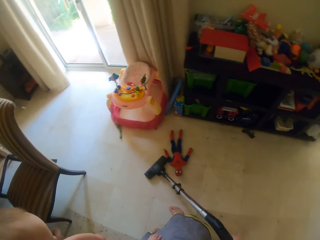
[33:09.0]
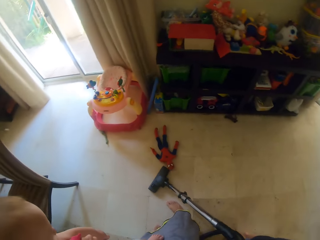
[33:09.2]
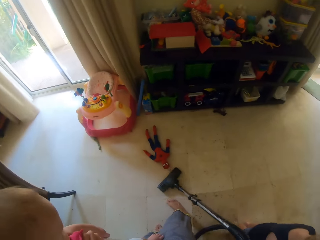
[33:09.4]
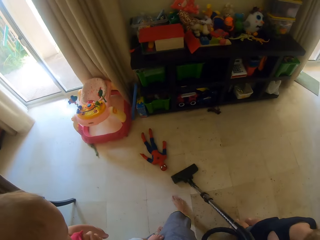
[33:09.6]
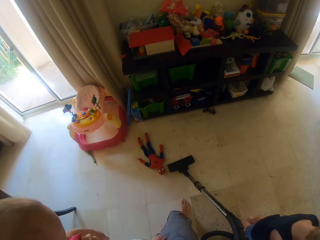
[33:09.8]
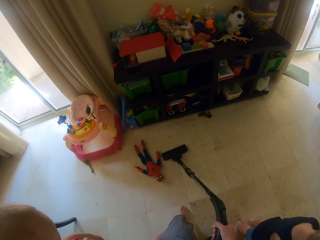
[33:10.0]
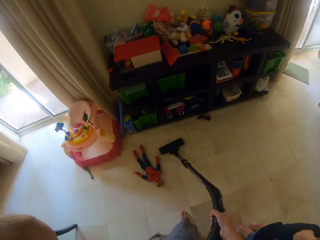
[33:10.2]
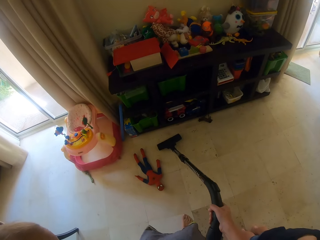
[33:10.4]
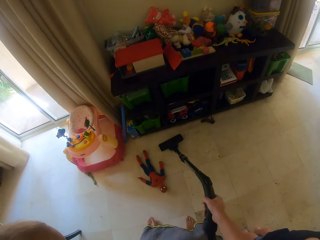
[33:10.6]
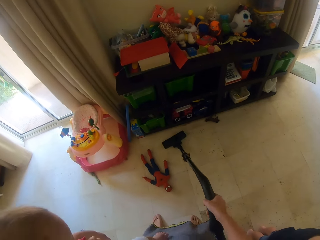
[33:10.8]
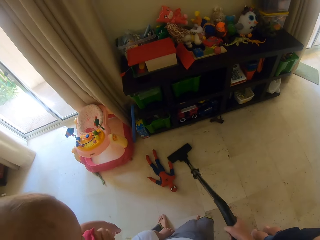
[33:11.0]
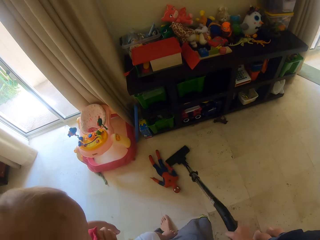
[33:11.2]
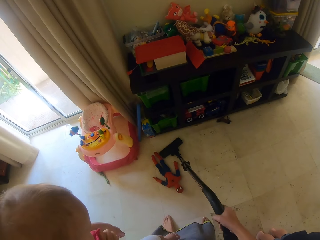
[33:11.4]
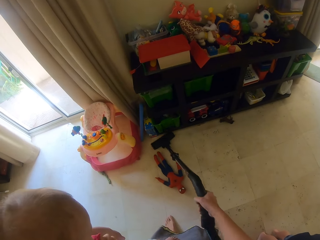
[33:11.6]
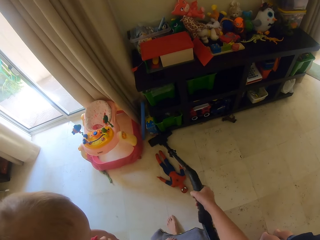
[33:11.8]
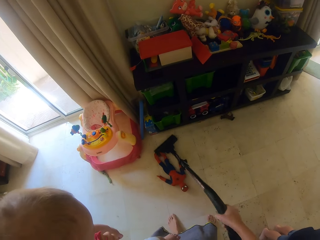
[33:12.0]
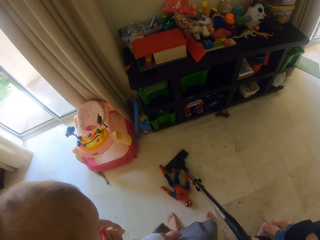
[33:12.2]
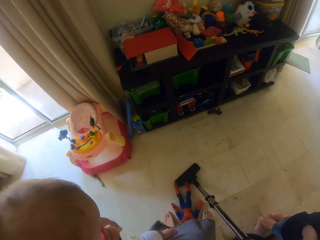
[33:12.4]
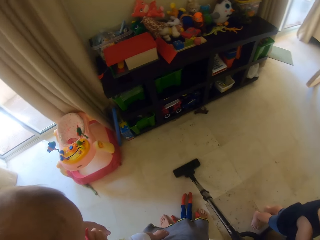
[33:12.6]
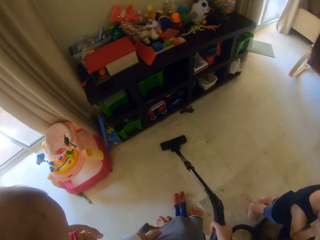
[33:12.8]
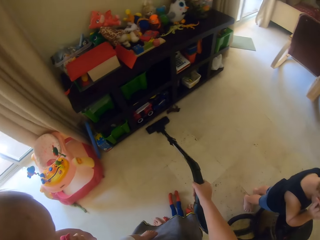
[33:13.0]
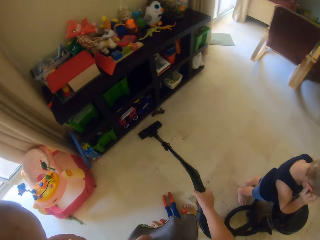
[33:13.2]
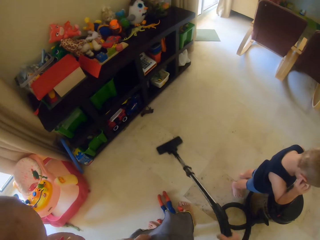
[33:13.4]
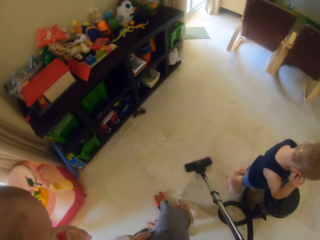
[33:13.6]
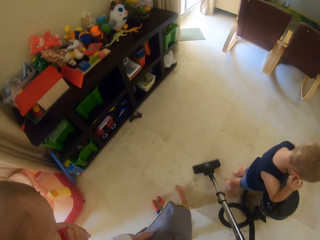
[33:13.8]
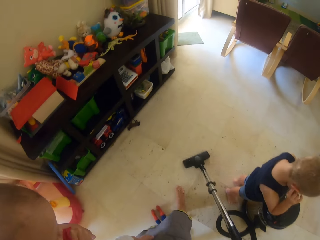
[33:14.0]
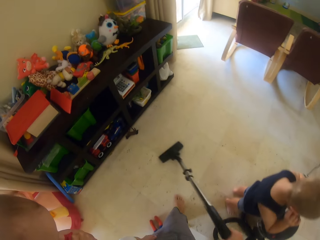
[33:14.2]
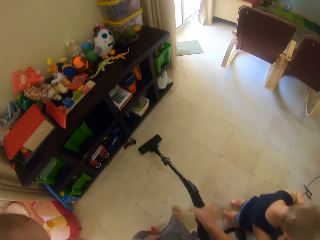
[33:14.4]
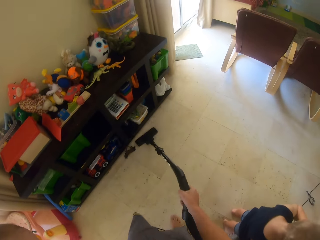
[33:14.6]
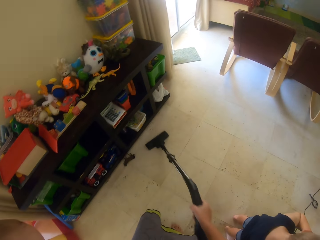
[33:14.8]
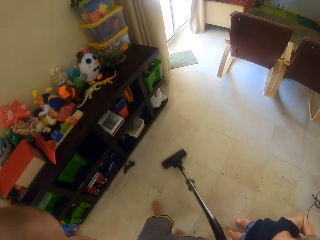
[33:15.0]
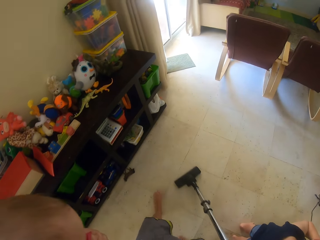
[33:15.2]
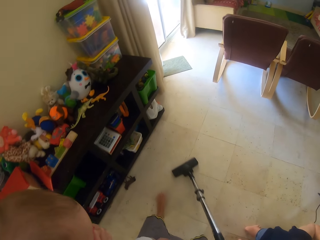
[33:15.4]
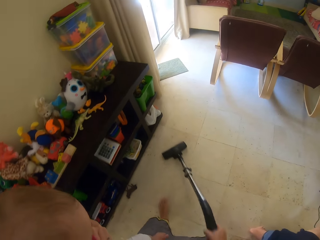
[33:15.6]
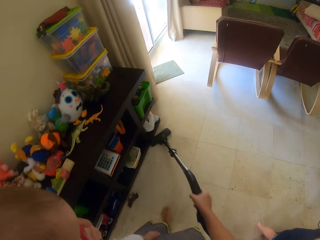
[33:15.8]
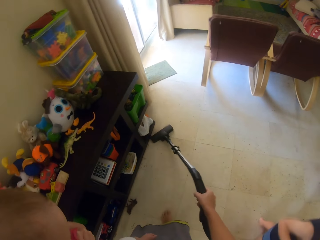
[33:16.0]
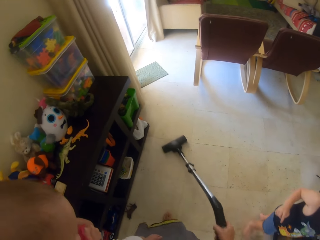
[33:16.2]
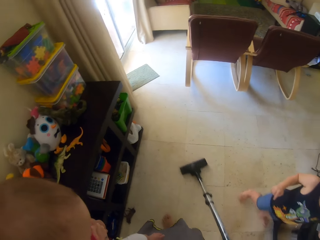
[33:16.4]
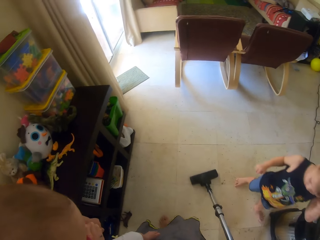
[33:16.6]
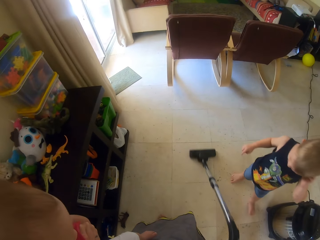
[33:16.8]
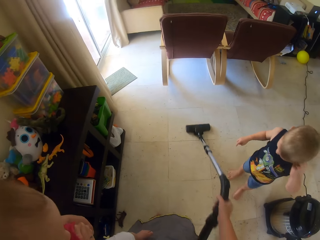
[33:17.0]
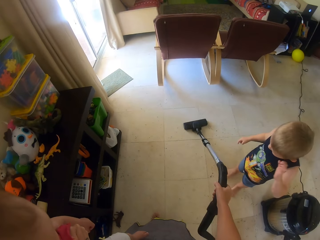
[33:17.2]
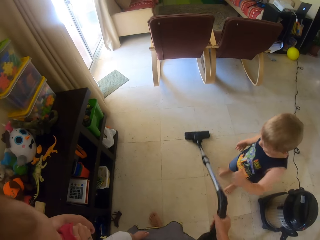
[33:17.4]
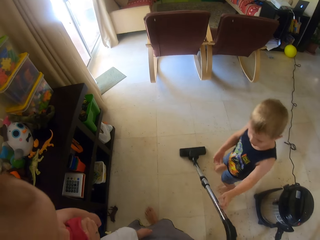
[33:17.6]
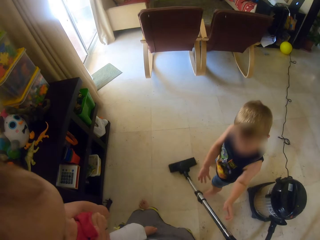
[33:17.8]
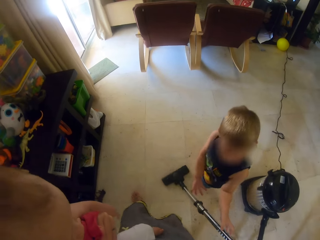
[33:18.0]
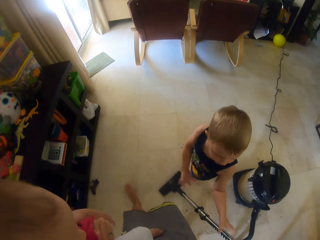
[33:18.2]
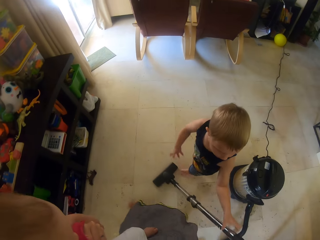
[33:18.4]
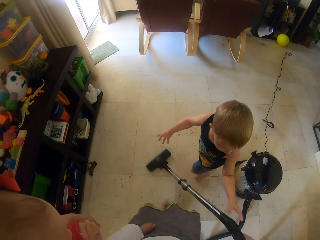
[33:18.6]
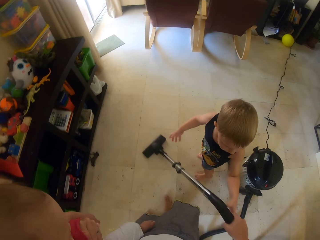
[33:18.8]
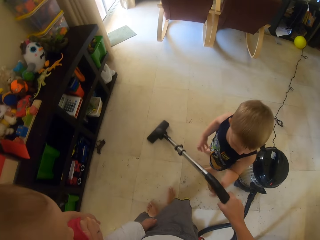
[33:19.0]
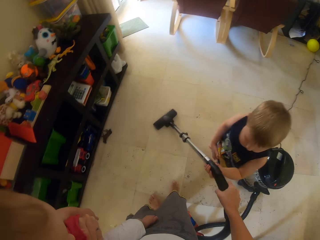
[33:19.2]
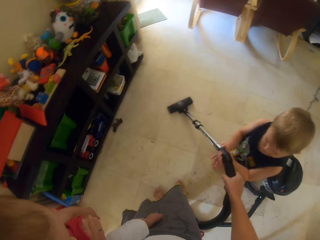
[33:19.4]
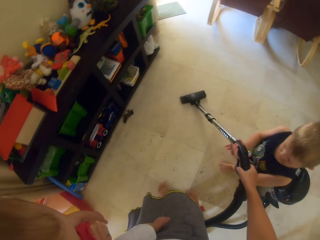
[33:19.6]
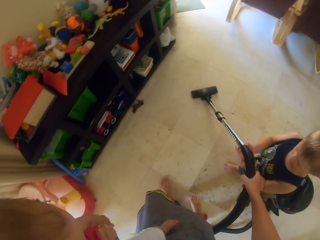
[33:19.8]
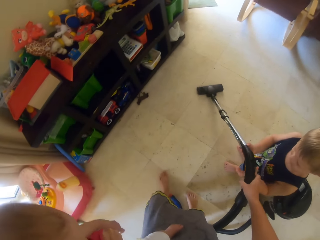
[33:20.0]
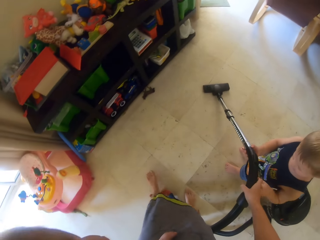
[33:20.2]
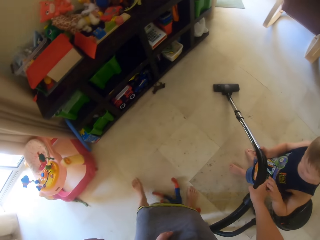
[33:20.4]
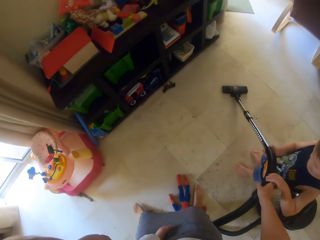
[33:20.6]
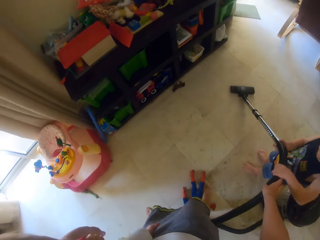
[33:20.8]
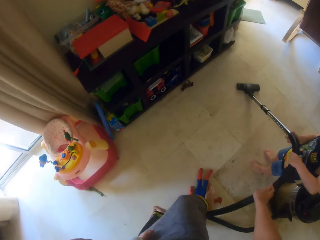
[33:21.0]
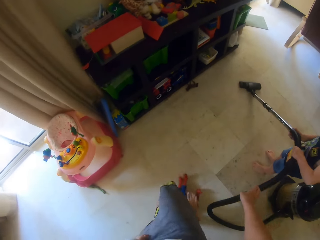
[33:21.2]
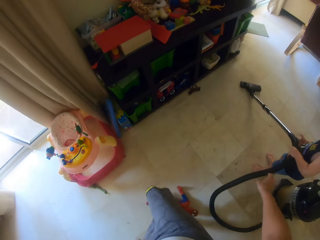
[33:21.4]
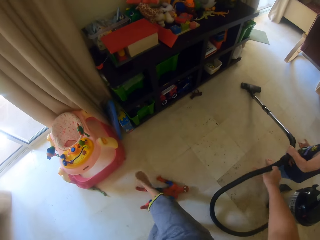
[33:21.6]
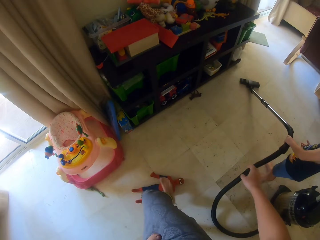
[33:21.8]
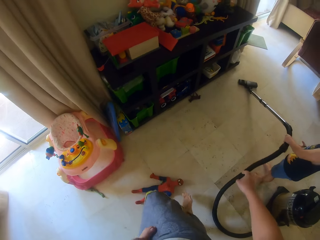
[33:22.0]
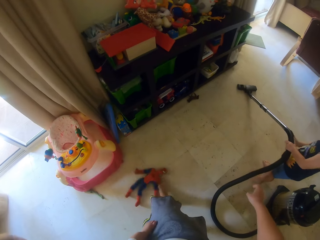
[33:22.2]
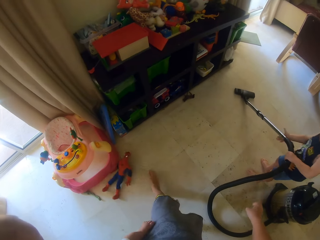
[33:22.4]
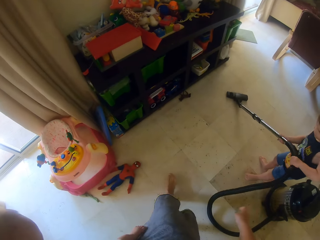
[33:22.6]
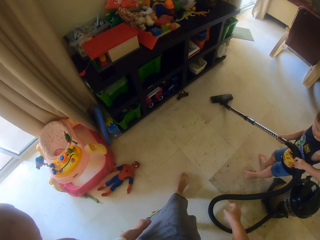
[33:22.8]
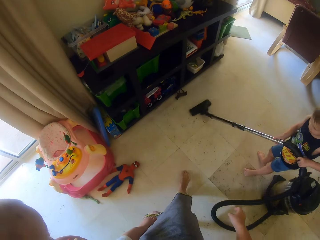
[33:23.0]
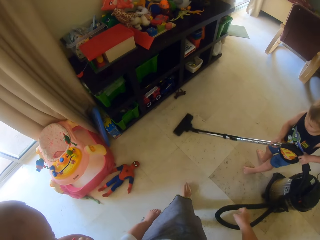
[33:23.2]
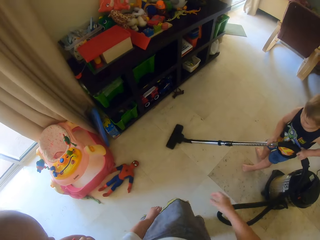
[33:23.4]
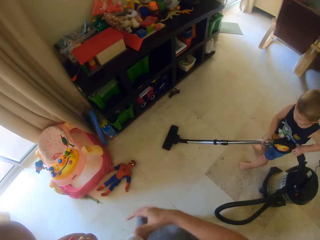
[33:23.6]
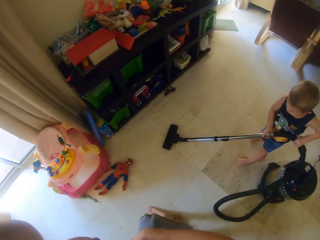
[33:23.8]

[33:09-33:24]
The camera wearer moves a toy on the floor with the vacuum cleaner in her right hand. The boy converses with the camera wearer. The camera wearer passes the vacuum cleaner to the boy with her right hand. She moves the toy on the floor with her right leg. The boy holds the vacuum cleaner with both hands and vacuums the floor with the vacuum cleaner in his left hand.

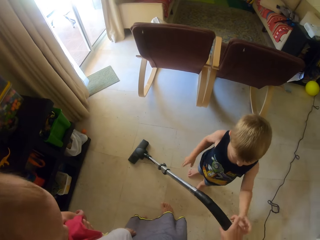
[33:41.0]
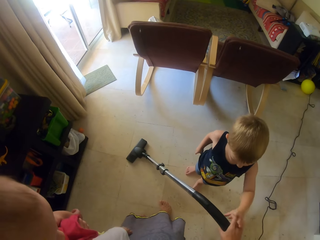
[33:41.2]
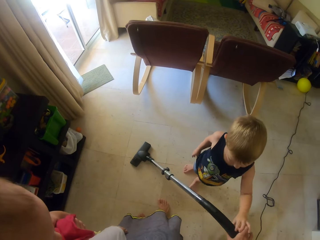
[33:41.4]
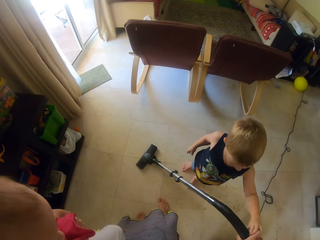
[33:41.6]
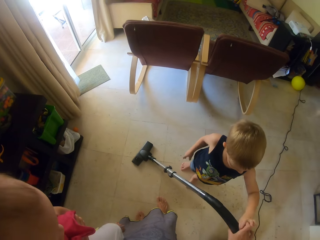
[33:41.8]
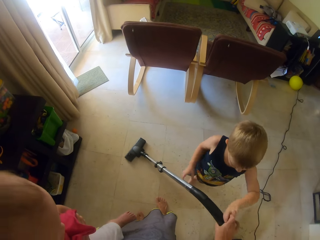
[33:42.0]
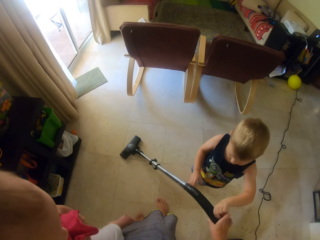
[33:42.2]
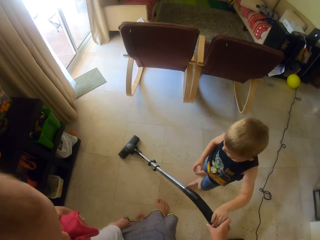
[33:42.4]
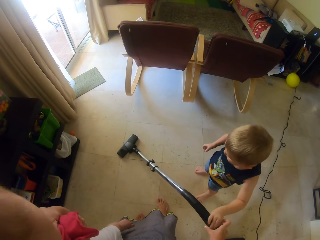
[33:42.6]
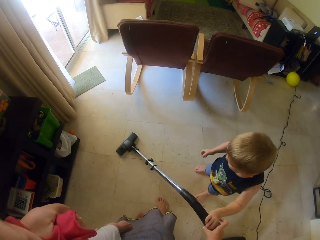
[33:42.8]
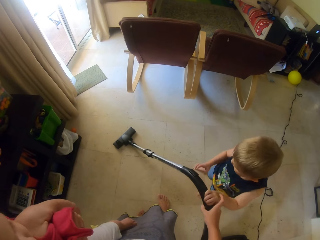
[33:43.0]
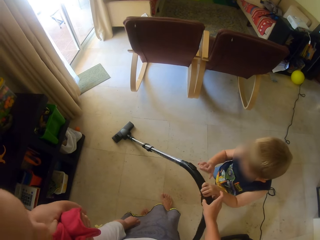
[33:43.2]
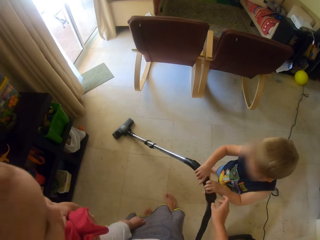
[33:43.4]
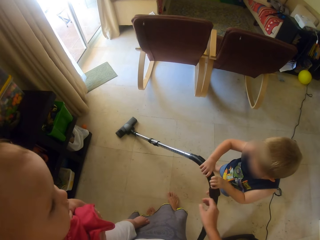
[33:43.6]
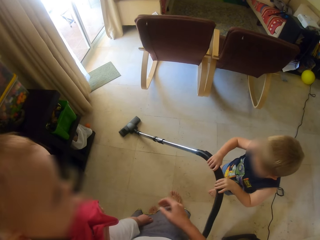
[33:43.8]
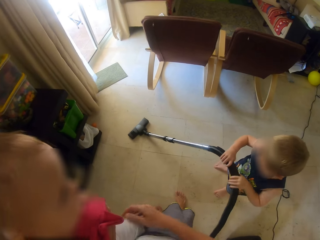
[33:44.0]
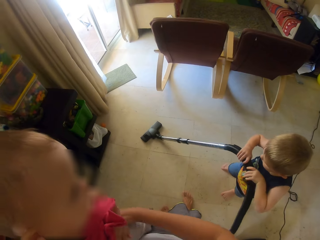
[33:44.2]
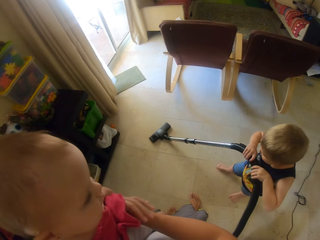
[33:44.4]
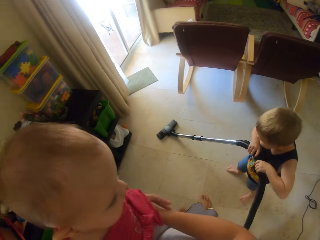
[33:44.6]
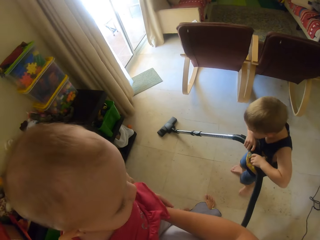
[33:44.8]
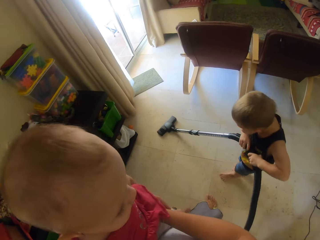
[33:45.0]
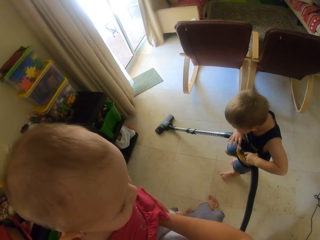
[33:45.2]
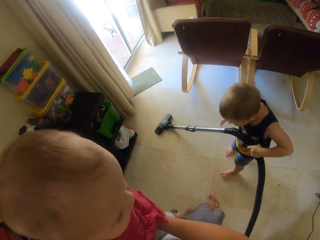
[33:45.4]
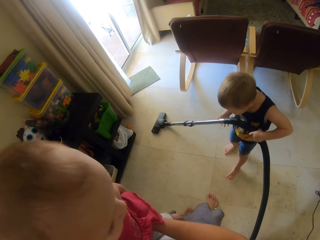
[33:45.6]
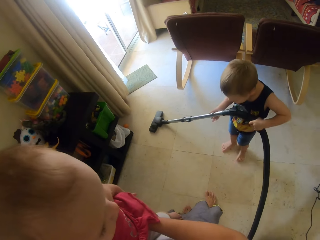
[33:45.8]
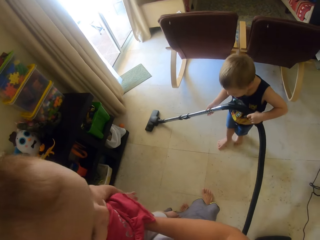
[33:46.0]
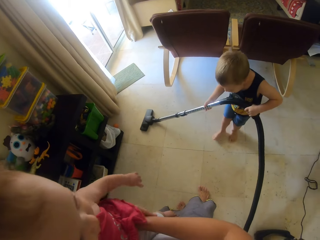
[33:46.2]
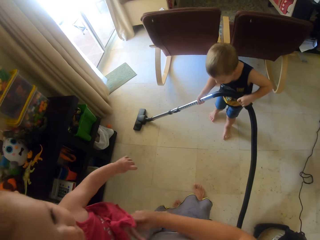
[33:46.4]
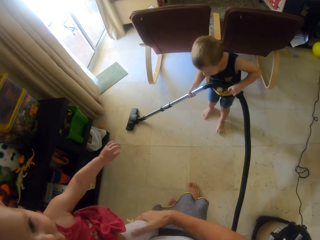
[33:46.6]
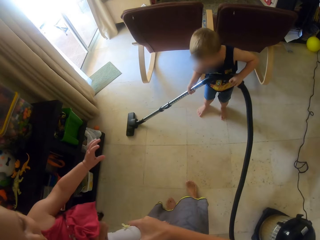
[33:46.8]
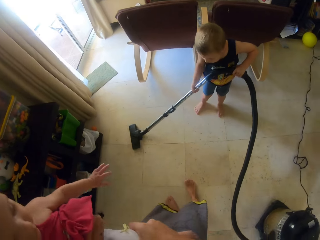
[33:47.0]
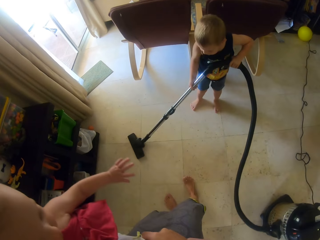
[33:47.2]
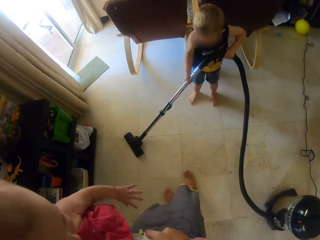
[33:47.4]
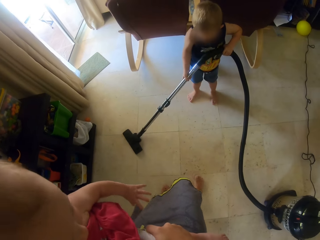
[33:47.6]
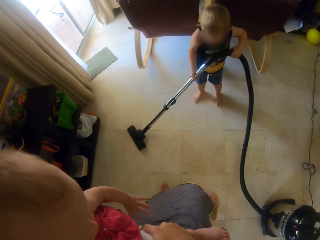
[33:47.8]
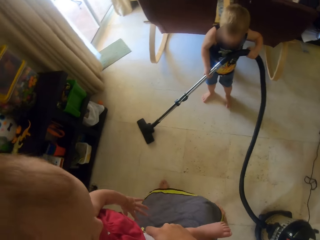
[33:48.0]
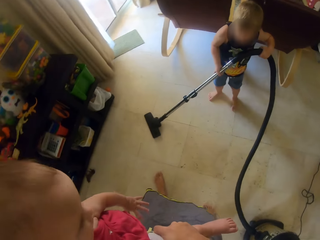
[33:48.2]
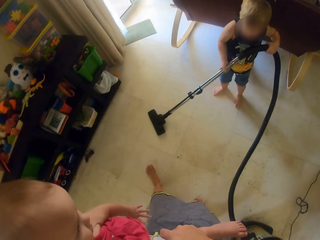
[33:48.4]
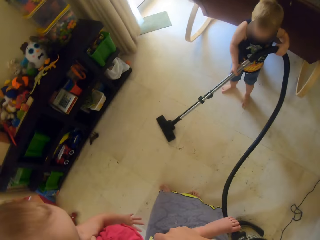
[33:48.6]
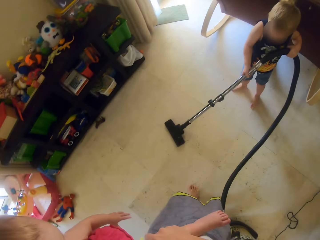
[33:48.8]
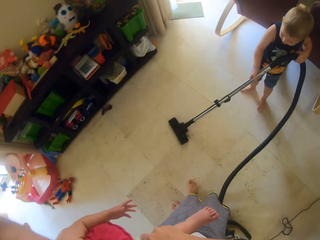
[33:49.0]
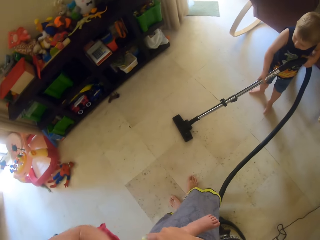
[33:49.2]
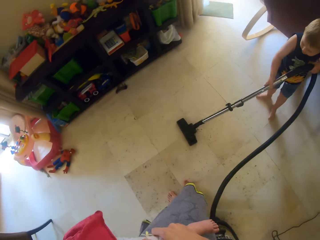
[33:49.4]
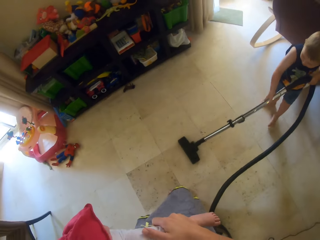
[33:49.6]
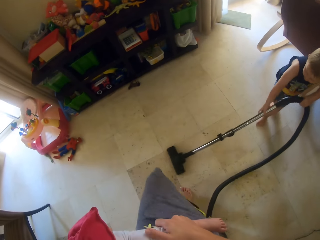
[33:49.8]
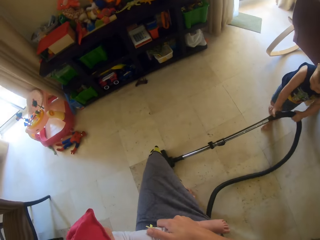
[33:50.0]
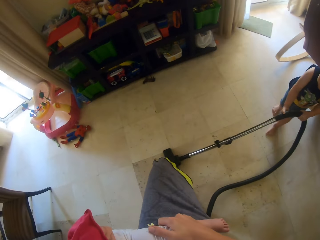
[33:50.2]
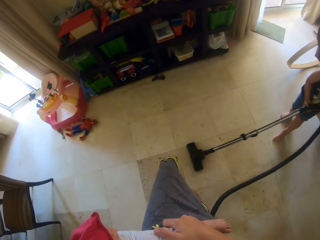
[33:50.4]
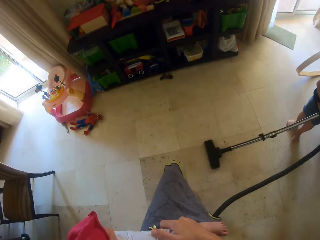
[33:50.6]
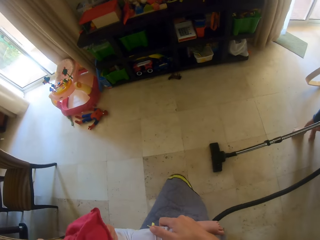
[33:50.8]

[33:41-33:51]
The boy holds the vacuum cleaner with both hands and vacuums the floor with the vacuum cleaner in both hands.
